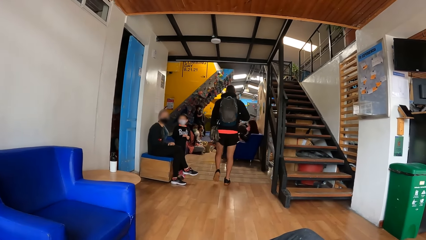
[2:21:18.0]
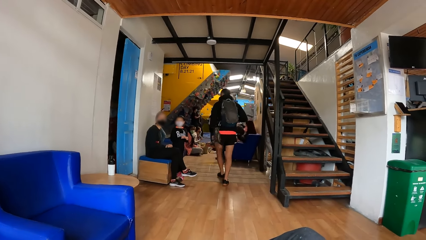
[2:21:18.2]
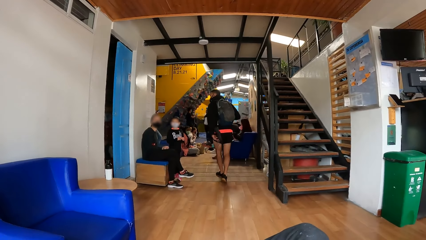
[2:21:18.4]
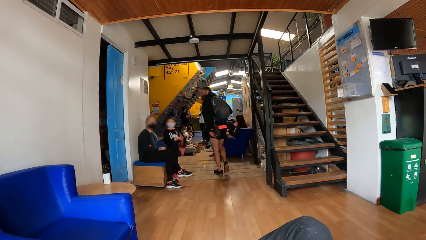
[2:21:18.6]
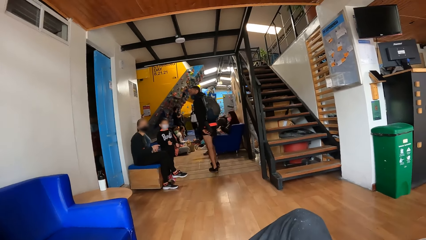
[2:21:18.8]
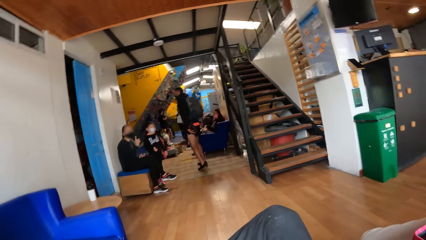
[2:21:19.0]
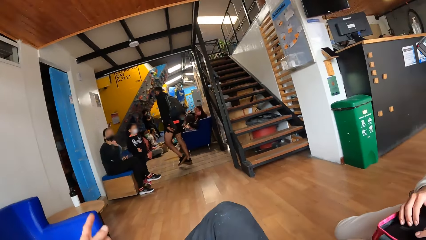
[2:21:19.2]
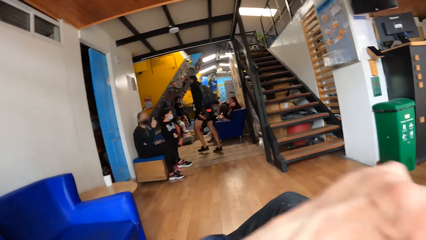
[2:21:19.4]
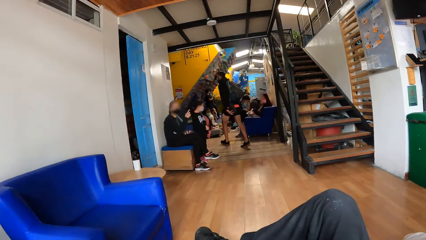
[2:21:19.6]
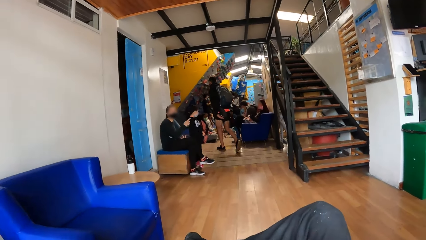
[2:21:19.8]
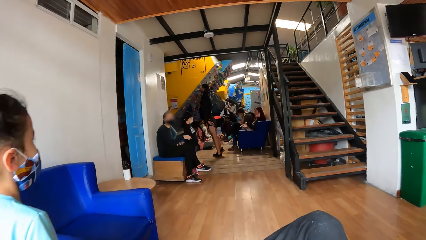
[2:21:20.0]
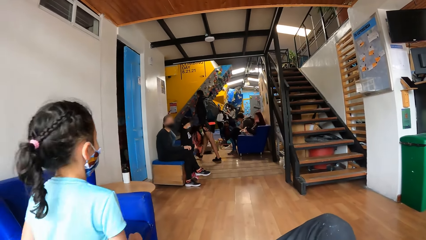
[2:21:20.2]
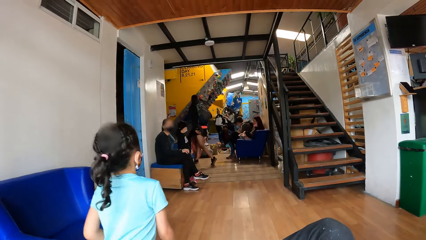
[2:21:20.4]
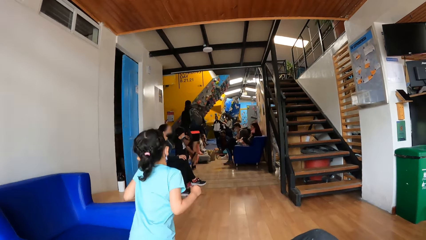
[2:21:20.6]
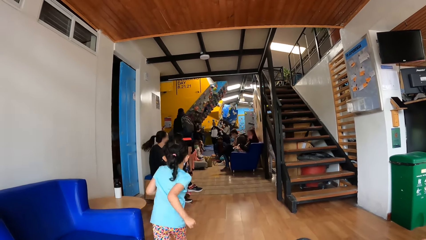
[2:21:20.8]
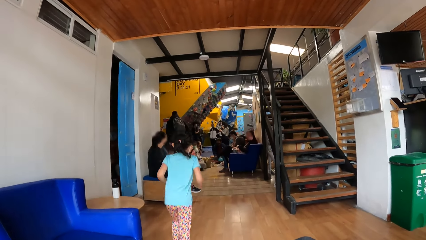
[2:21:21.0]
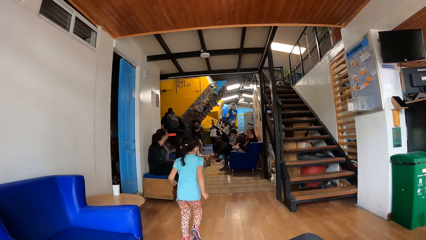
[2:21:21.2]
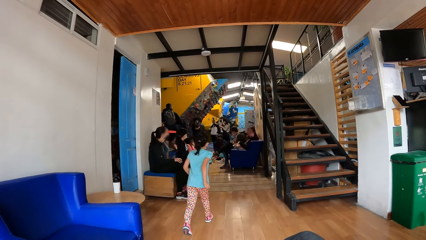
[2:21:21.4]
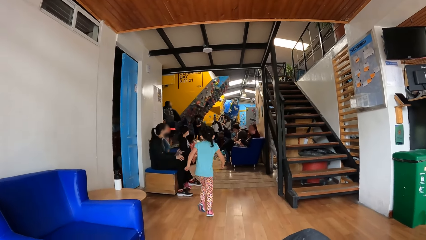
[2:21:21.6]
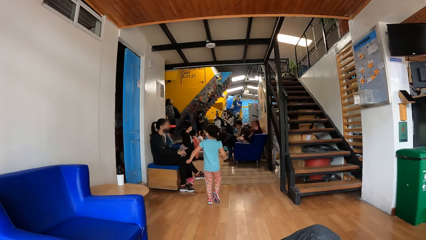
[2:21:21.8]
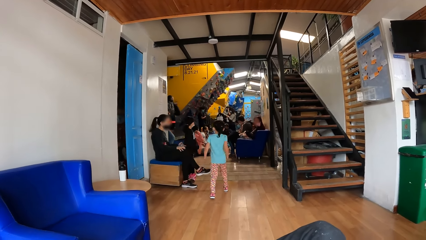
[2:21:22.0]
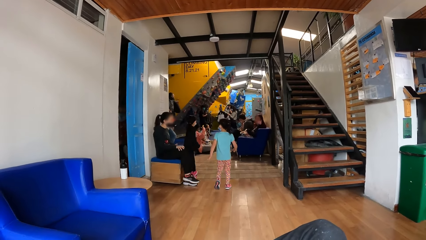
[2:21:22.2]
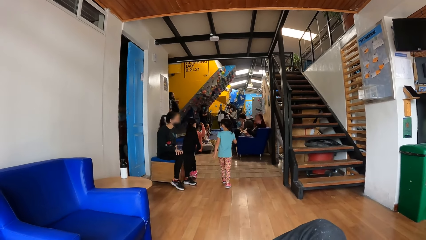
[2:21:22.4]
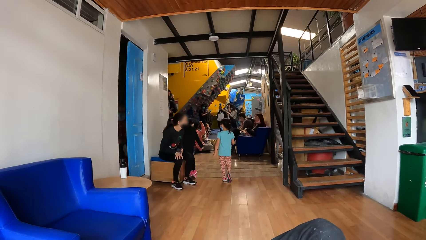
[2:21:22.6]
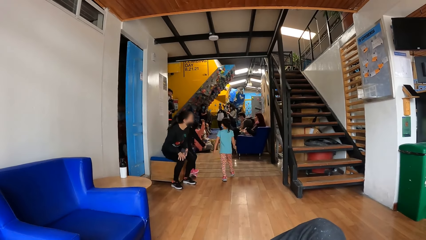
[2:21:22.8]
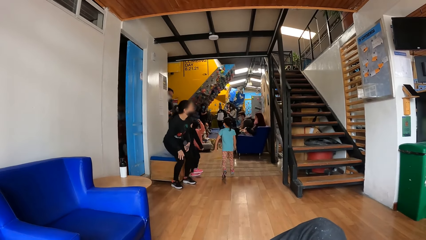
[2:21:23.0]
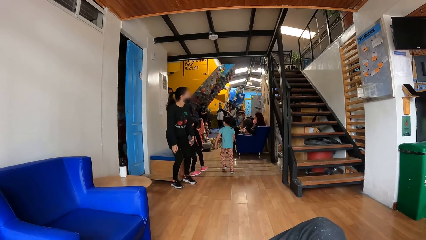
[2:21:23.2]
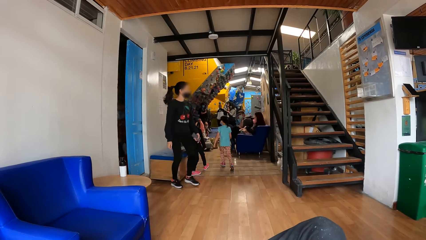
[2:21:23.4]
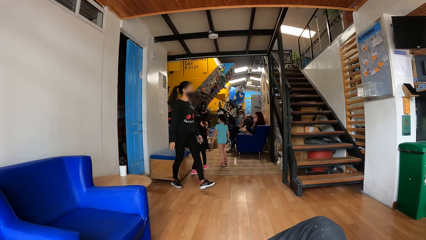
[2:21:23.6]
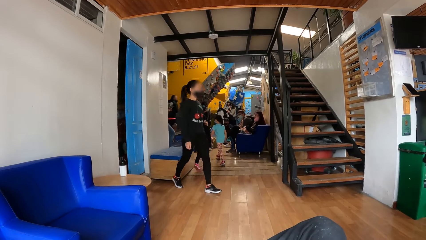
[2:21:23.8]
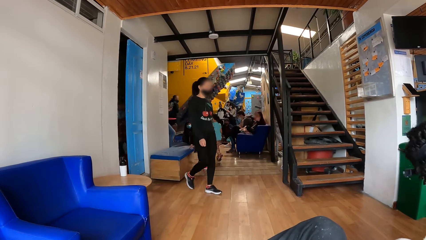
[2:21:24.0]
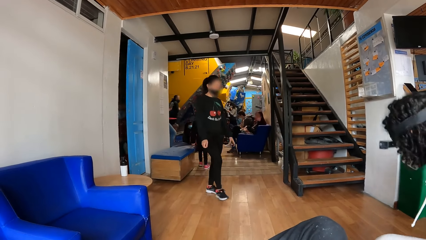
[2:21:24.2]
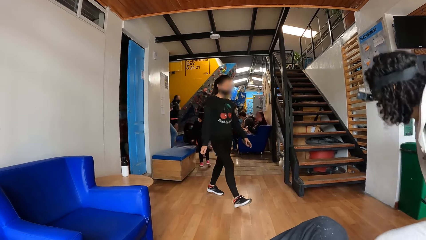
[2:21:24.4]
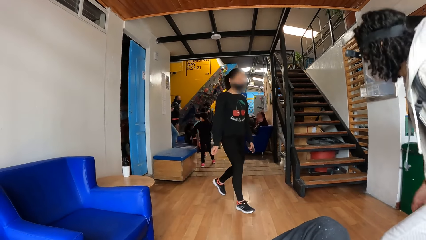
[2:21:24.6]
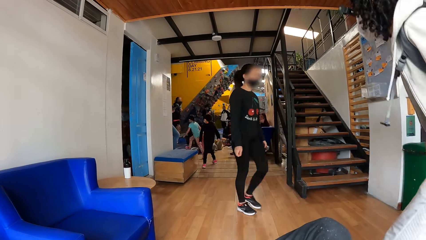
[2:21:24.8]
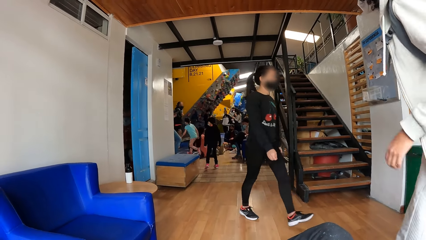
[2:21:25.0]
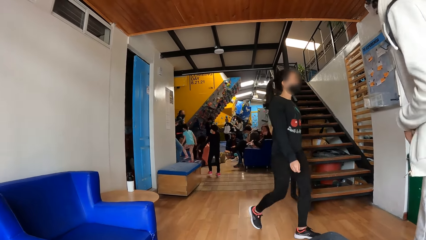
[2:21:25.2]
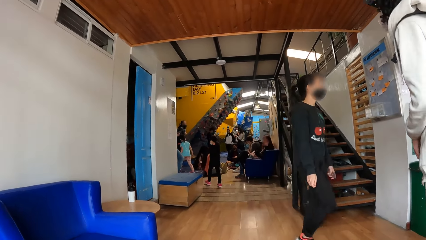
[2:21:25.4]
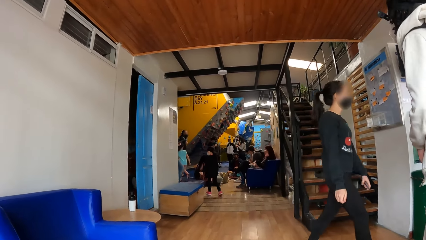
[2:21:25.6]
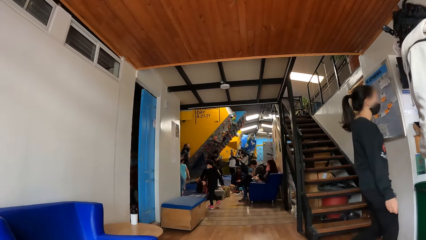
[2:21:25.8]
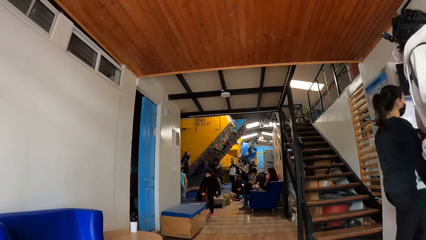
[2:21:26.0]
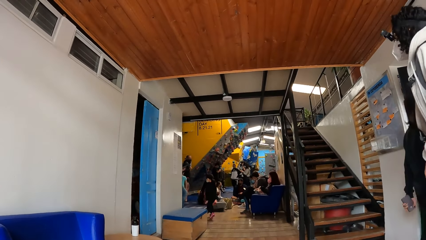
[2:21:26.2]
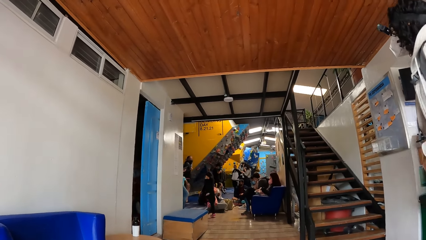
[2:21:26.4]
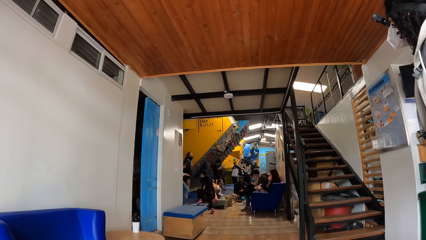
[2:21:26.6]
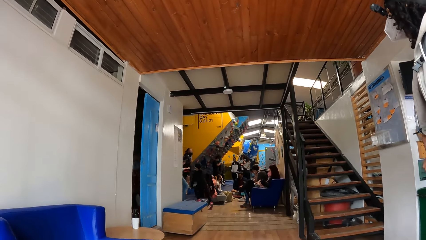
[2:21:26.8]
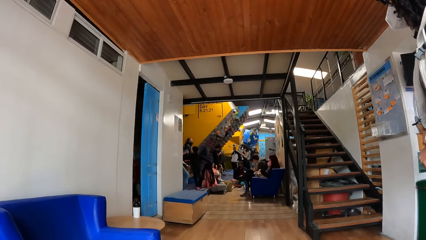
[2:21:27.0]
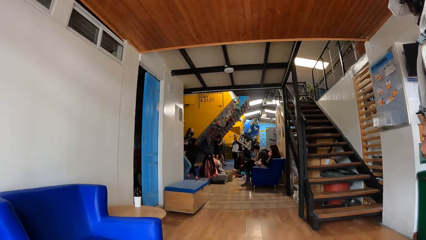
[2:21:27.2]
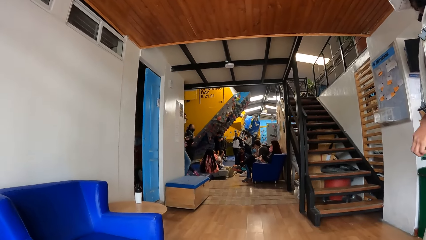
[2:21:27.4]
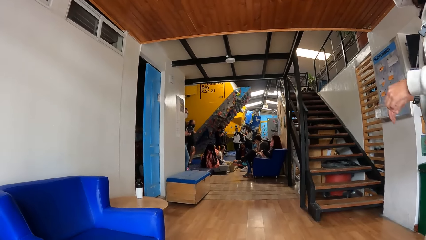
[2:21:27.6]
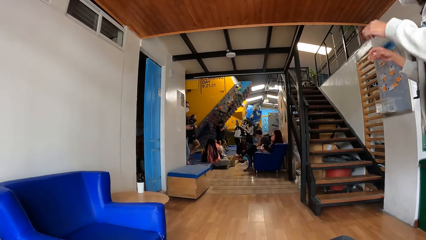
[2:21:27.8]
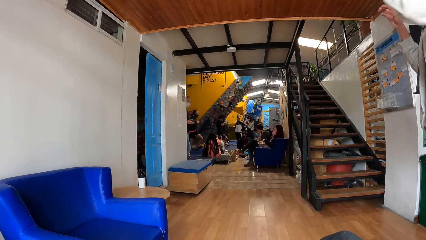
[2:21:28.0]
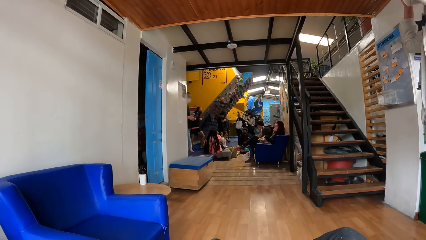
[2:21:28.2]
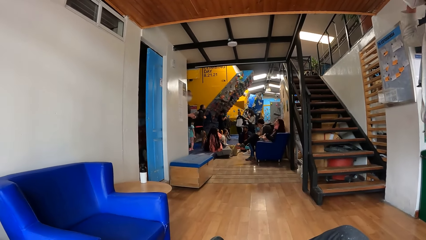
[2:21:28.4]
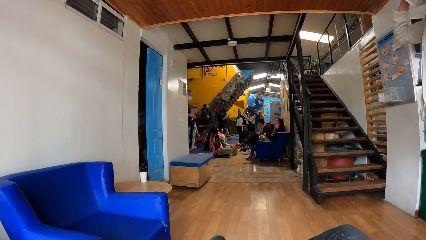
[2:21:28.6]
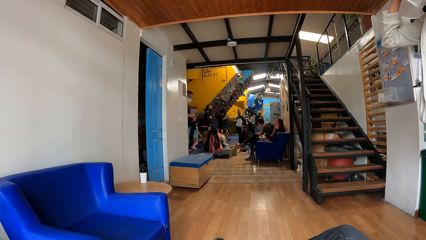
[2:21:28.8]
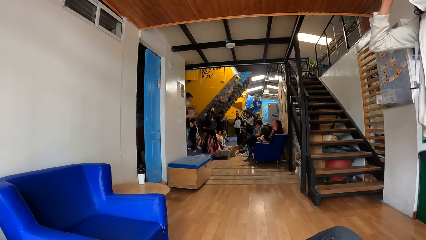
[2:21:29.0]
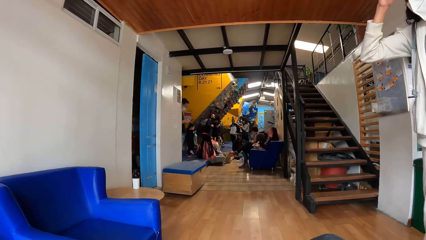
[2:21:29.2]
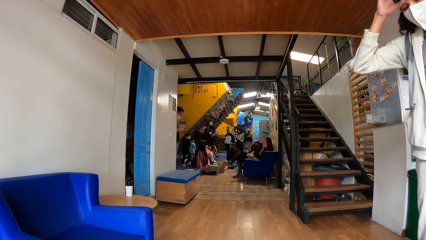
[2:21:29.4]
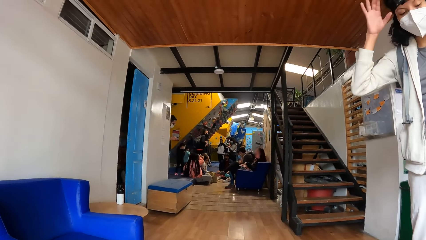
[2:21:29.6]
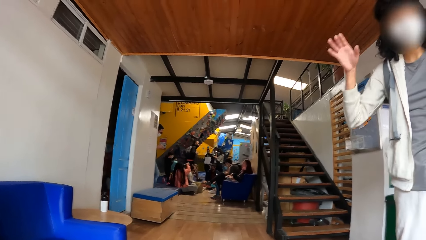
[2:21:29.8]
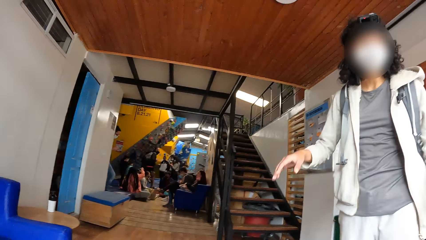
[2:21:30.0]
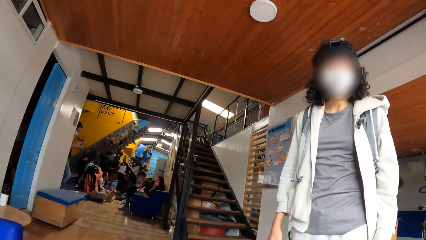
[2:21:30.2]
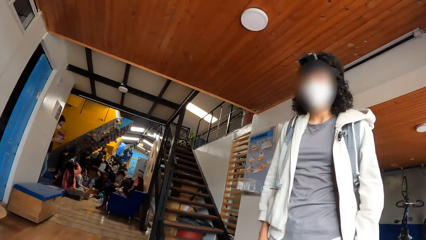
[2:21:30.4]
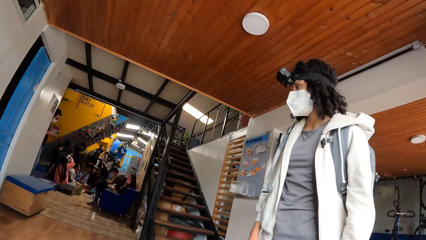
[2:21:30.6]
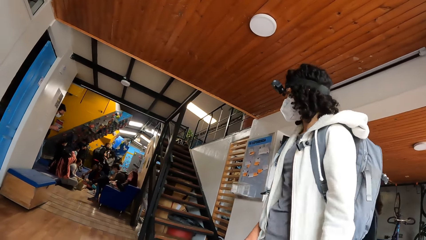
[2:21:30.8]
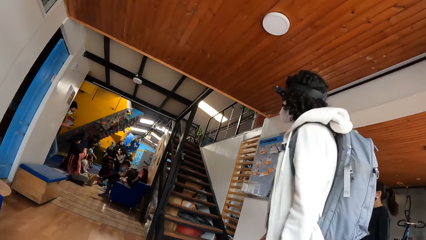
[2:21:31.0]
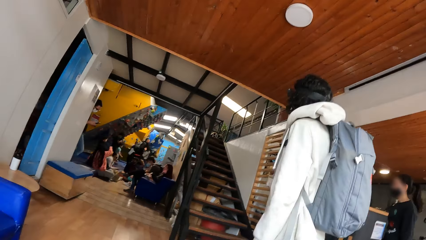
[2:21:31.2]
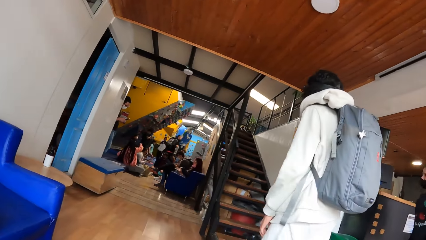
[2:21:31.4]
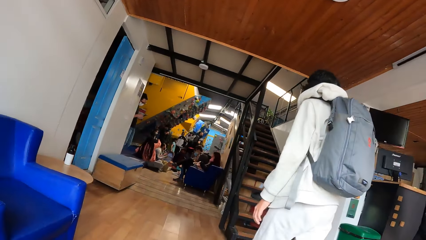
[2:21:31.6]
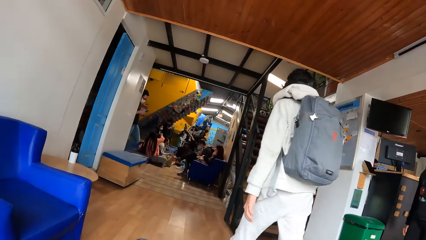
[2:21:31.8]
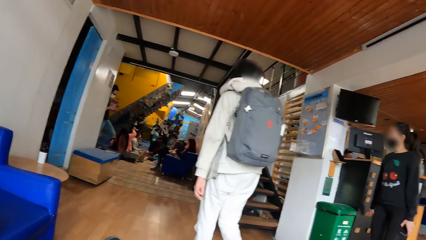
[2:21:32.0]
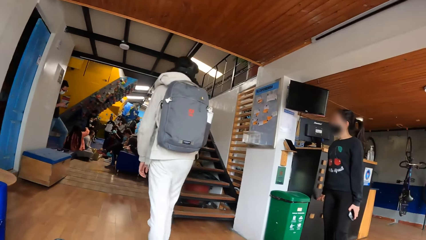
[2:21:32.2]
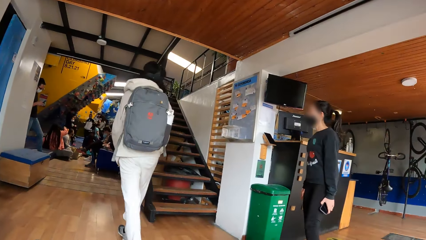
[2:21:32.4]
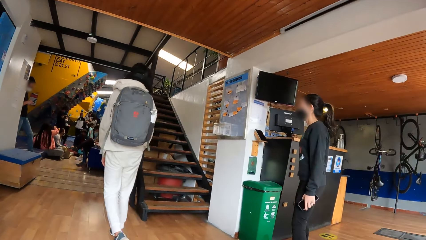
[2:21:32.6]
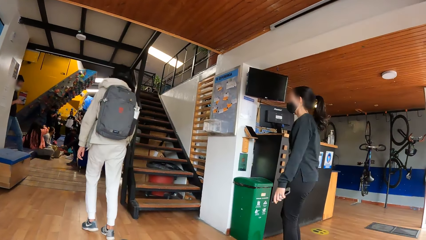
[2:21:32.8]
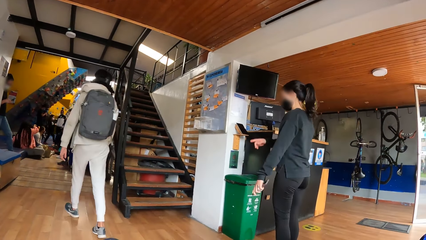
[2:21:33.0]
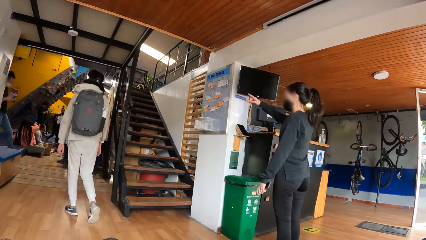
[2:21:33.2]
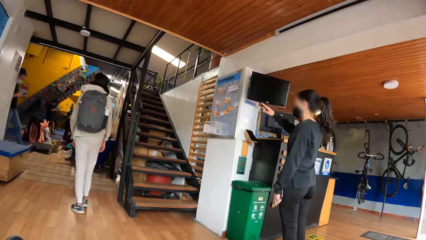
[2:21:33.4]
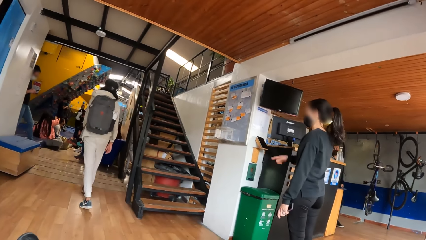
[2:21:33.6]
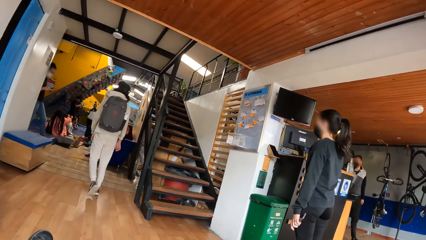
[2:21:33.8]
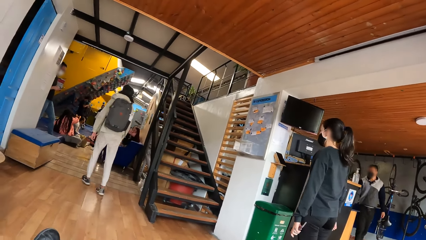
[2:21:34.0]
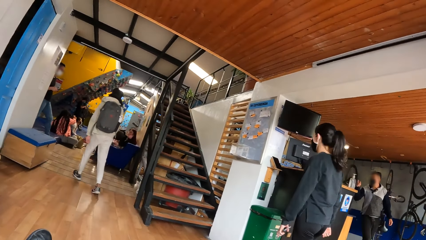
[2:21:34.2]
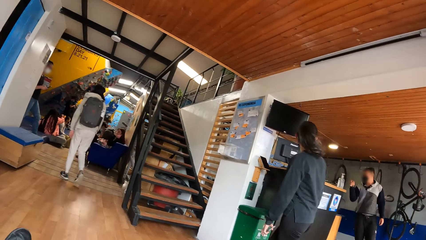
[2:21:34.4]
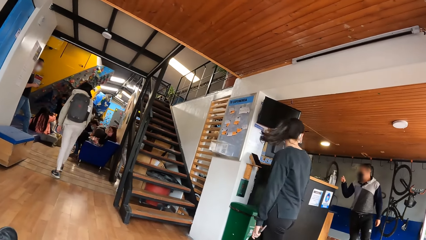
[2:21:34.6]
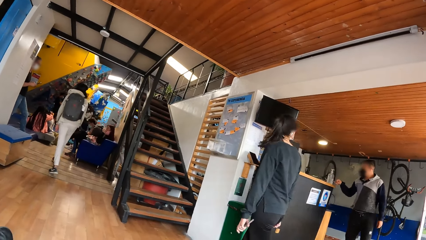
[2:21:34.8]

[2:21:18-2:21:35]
A person stands up. Another person stands up. The other person starts walking.
